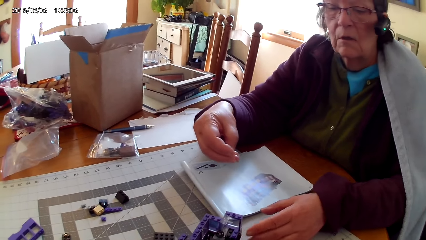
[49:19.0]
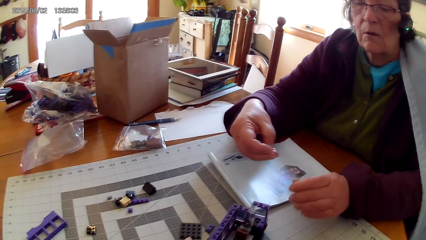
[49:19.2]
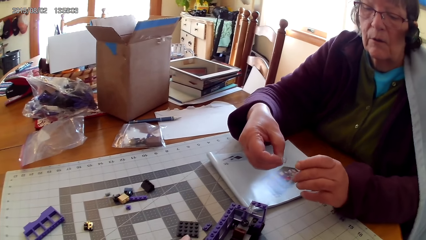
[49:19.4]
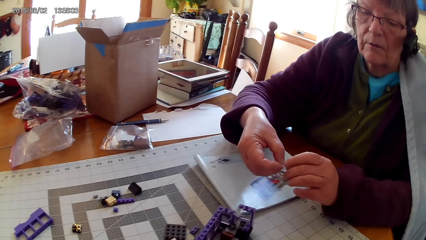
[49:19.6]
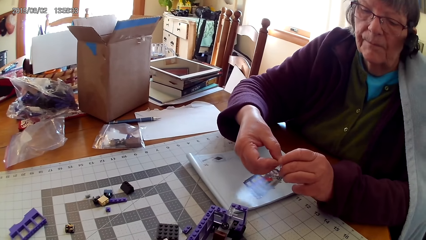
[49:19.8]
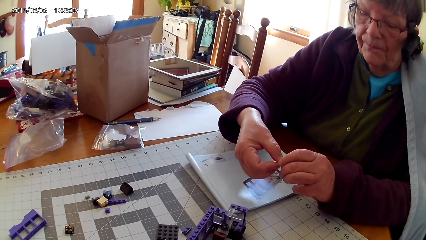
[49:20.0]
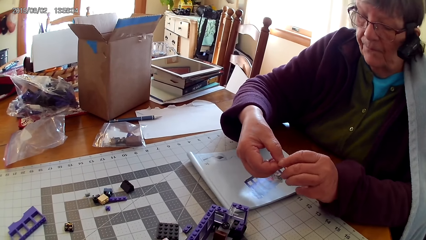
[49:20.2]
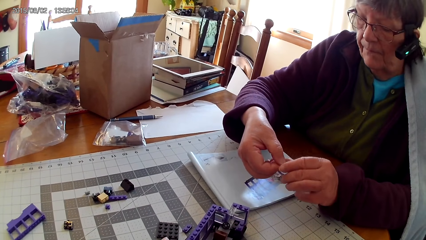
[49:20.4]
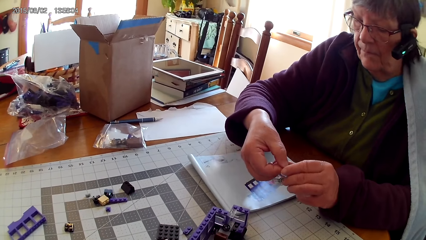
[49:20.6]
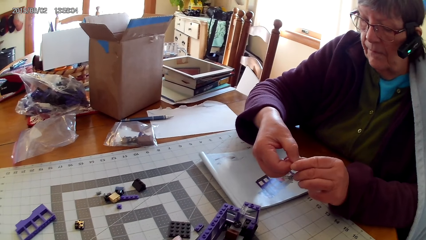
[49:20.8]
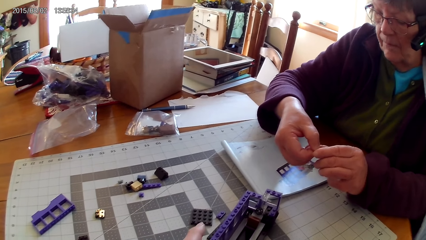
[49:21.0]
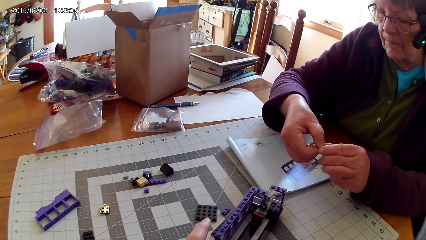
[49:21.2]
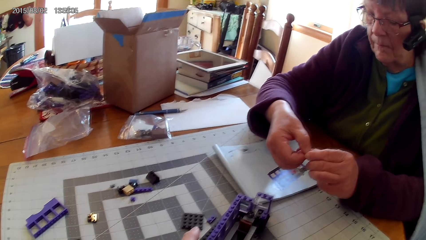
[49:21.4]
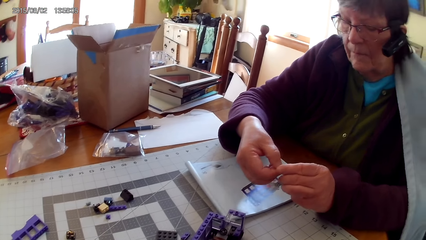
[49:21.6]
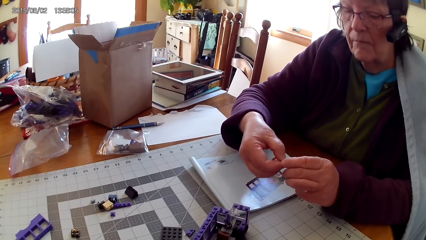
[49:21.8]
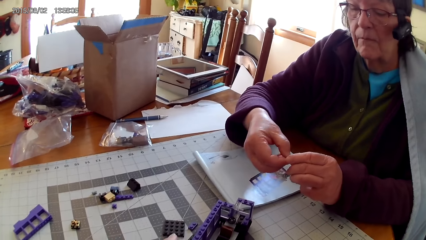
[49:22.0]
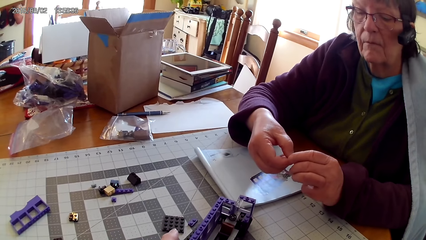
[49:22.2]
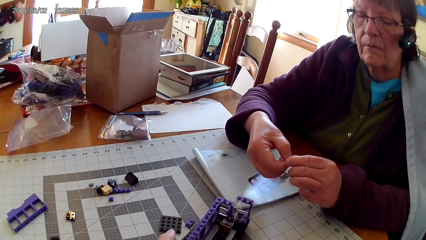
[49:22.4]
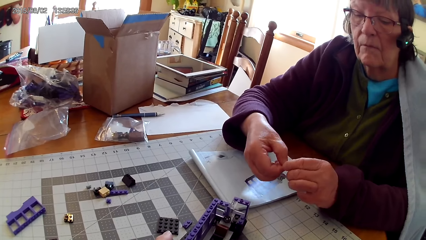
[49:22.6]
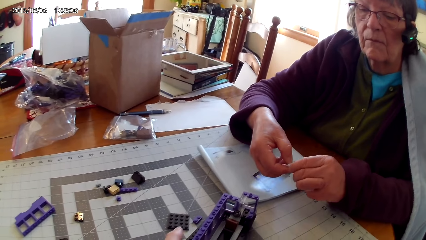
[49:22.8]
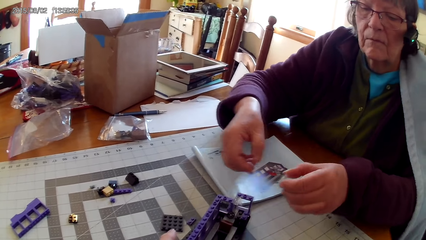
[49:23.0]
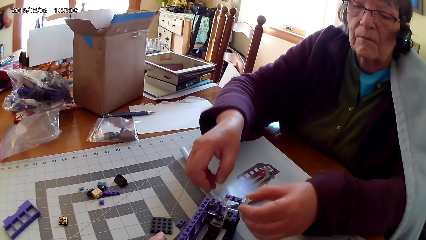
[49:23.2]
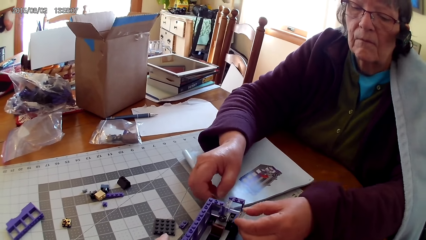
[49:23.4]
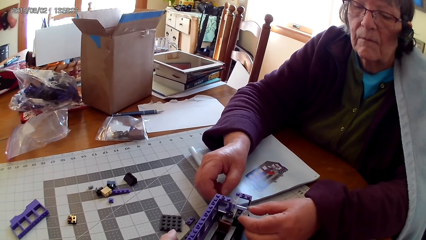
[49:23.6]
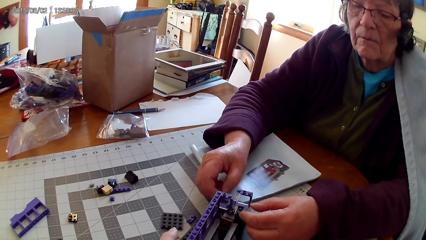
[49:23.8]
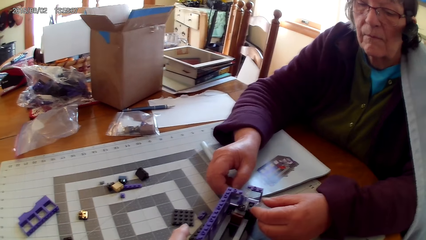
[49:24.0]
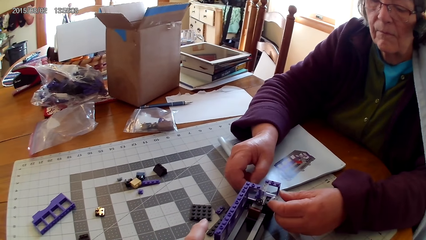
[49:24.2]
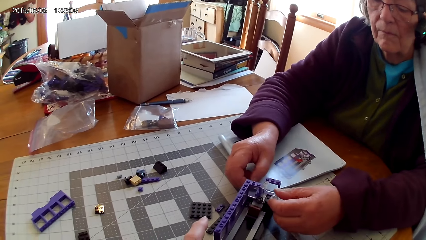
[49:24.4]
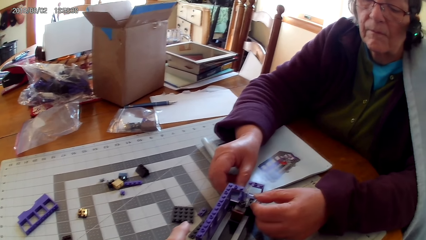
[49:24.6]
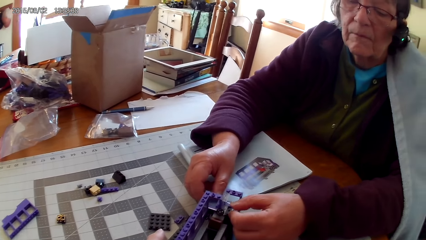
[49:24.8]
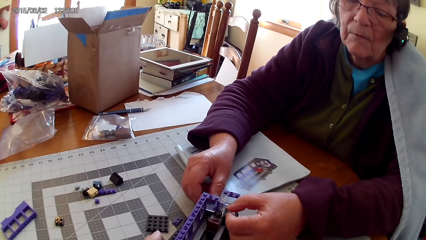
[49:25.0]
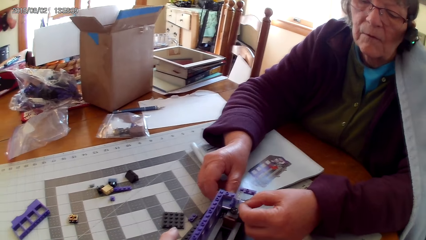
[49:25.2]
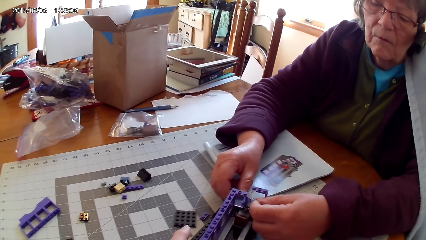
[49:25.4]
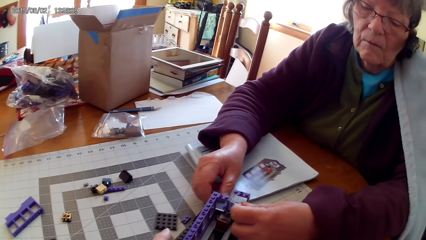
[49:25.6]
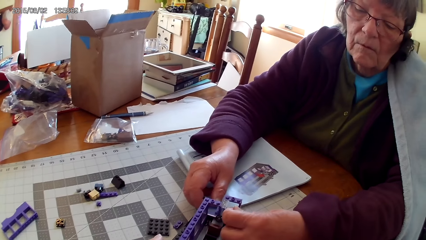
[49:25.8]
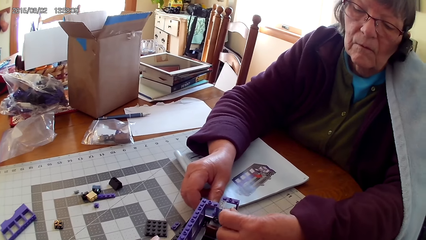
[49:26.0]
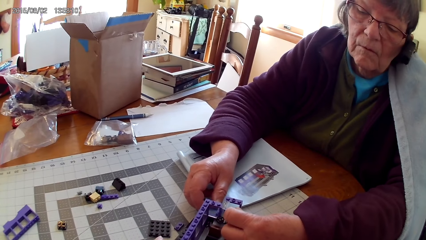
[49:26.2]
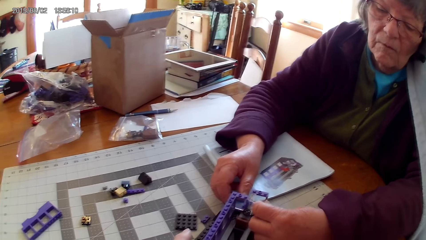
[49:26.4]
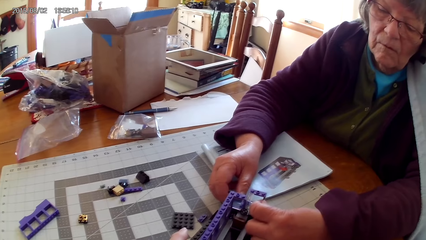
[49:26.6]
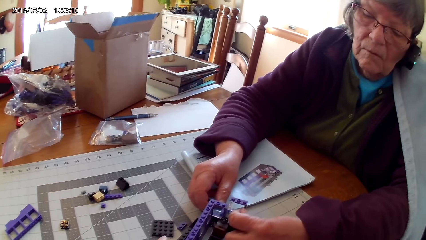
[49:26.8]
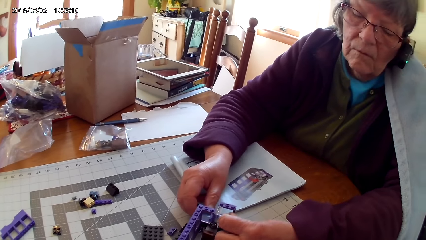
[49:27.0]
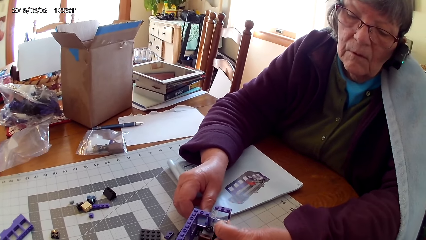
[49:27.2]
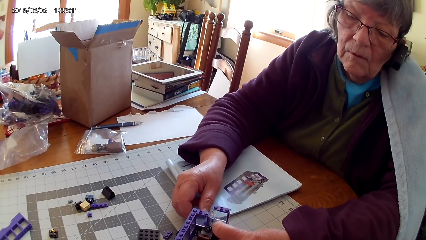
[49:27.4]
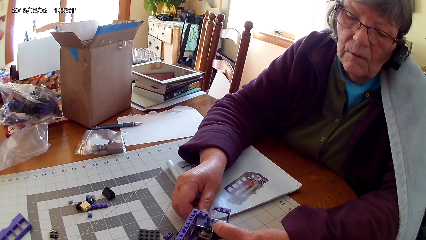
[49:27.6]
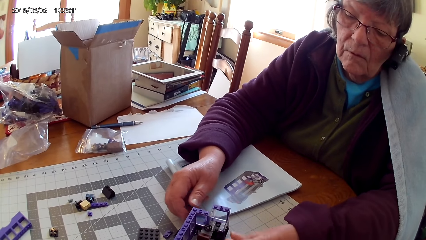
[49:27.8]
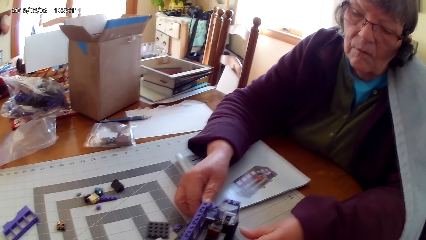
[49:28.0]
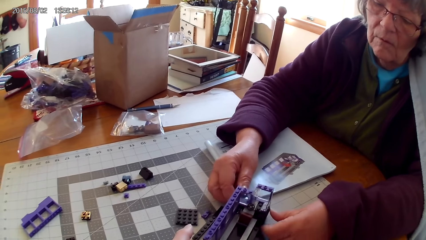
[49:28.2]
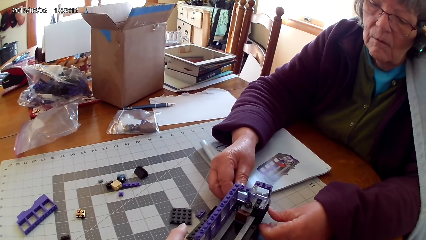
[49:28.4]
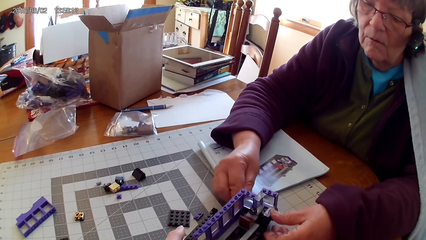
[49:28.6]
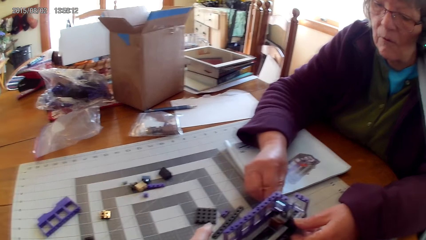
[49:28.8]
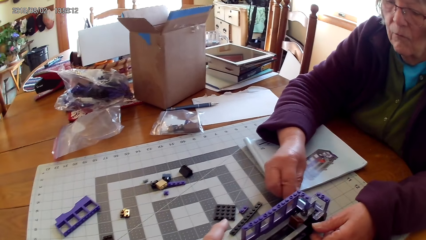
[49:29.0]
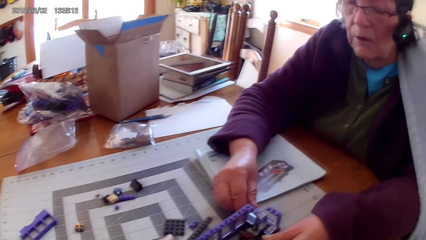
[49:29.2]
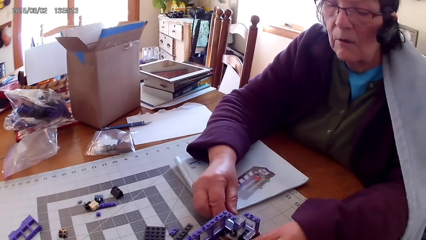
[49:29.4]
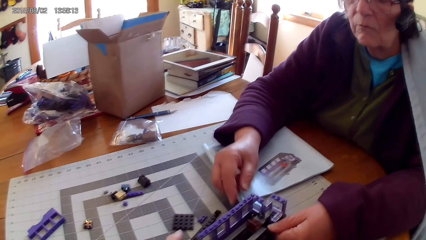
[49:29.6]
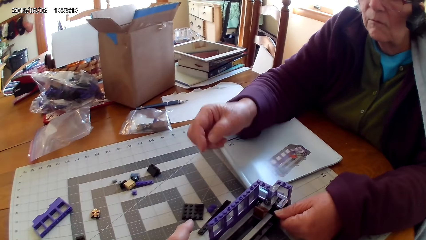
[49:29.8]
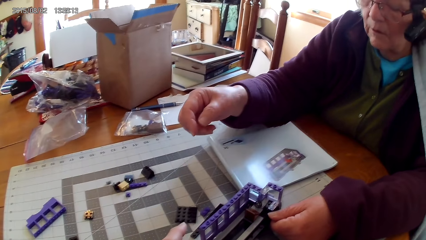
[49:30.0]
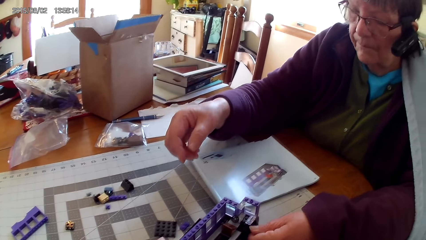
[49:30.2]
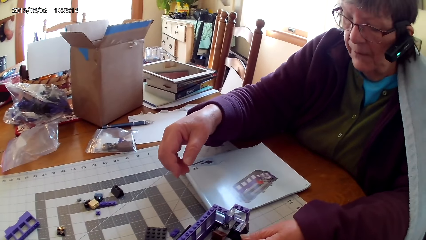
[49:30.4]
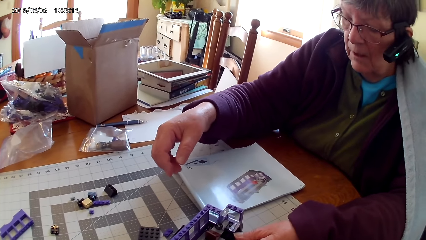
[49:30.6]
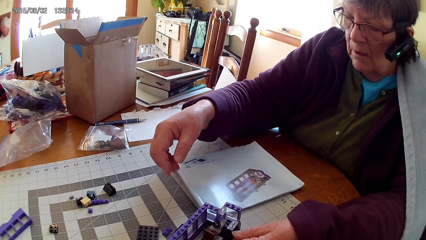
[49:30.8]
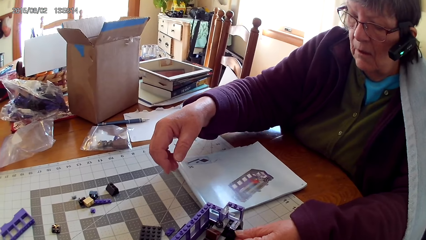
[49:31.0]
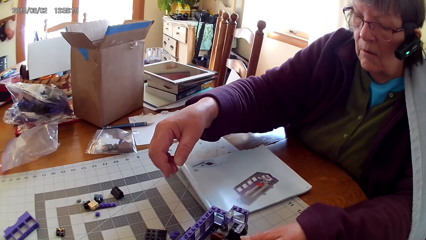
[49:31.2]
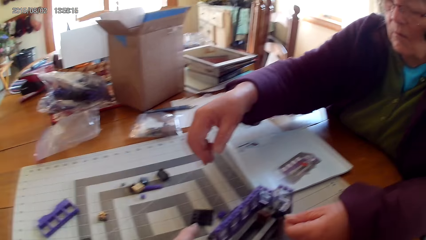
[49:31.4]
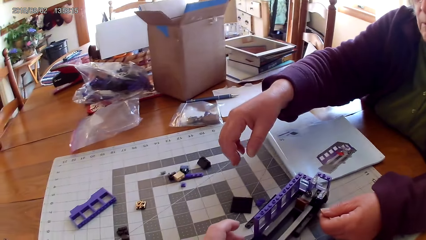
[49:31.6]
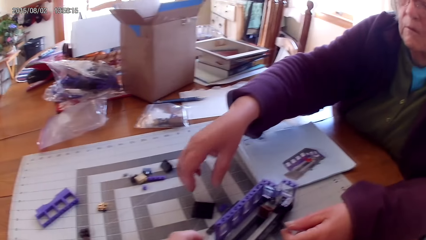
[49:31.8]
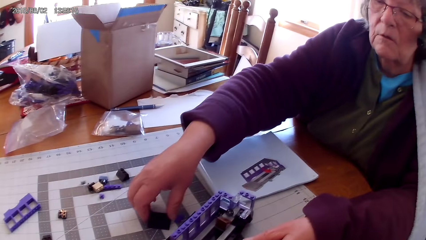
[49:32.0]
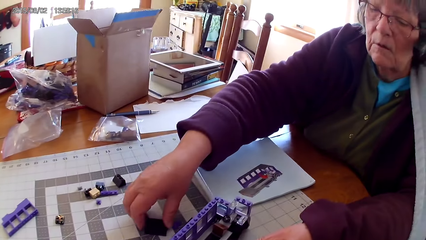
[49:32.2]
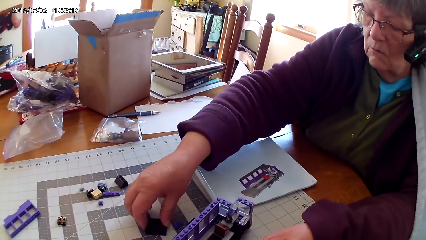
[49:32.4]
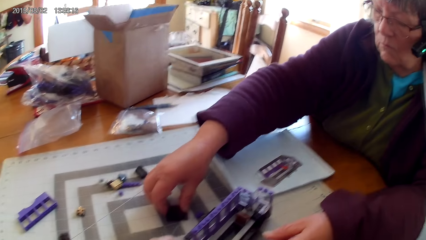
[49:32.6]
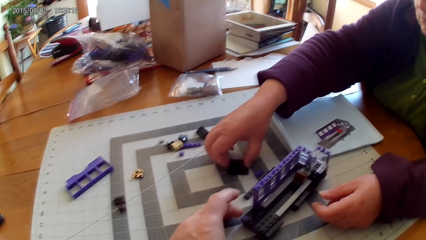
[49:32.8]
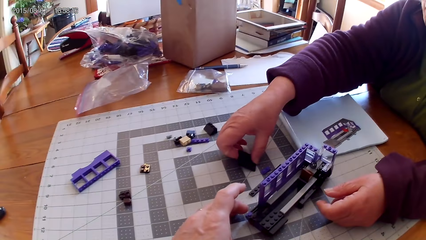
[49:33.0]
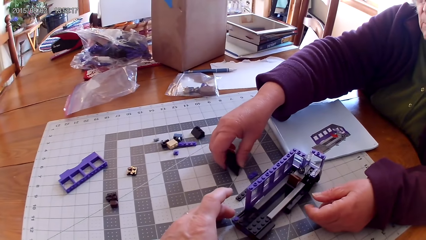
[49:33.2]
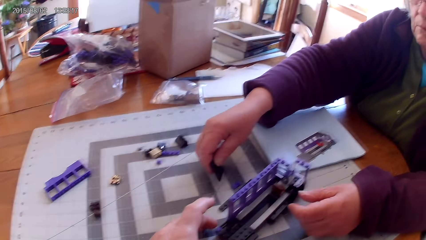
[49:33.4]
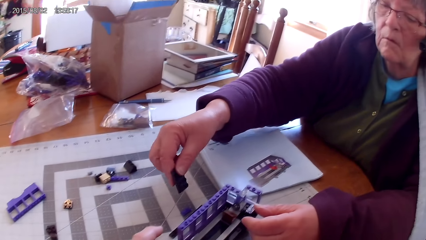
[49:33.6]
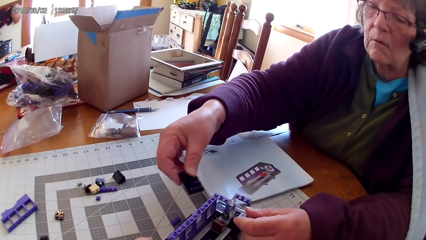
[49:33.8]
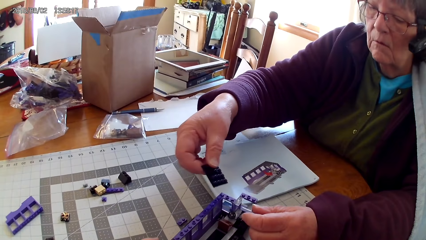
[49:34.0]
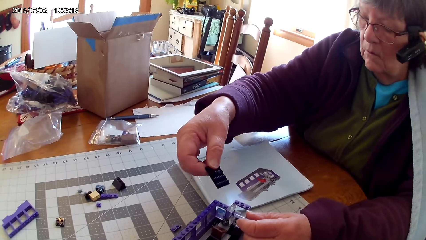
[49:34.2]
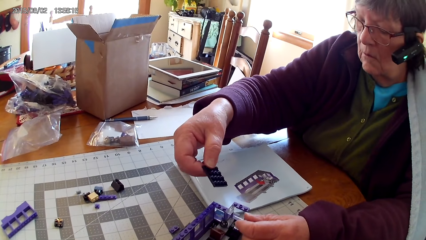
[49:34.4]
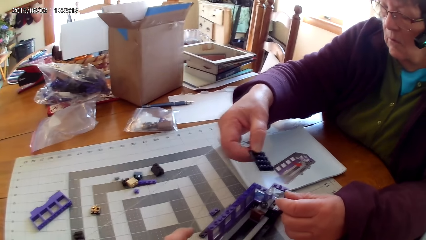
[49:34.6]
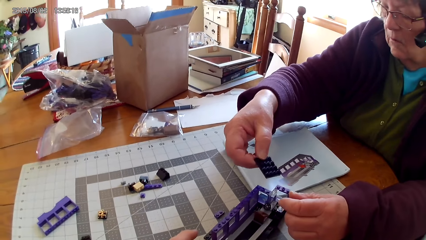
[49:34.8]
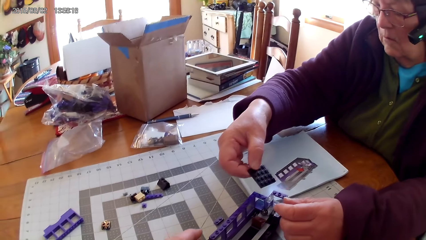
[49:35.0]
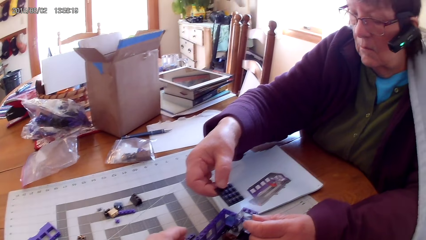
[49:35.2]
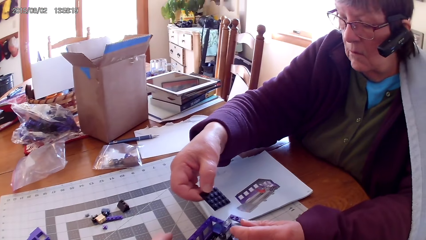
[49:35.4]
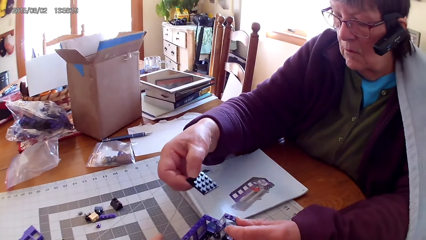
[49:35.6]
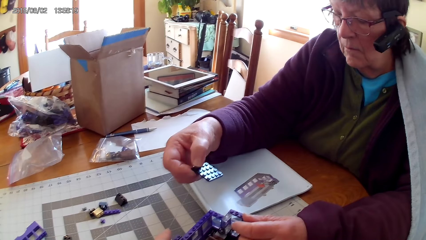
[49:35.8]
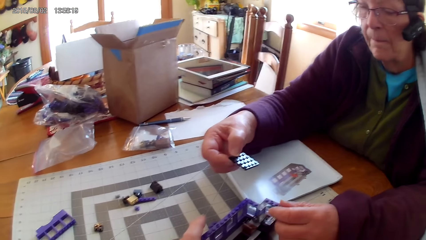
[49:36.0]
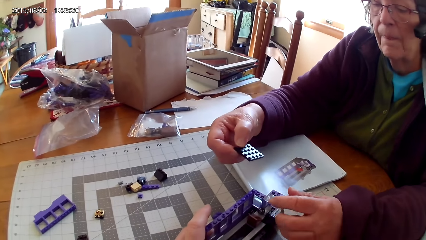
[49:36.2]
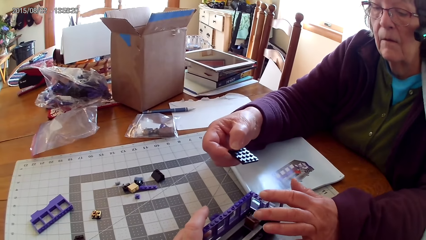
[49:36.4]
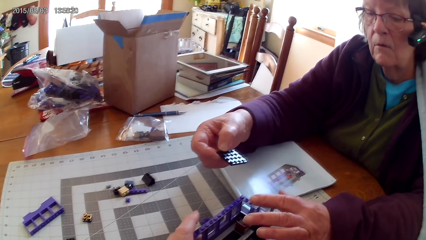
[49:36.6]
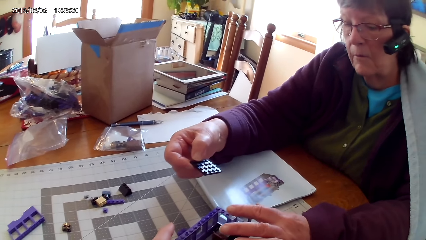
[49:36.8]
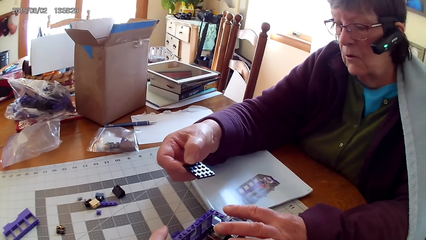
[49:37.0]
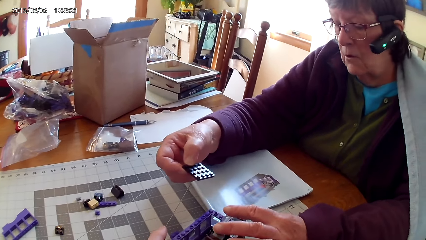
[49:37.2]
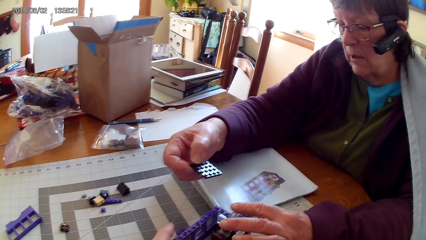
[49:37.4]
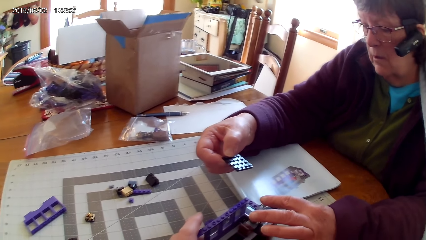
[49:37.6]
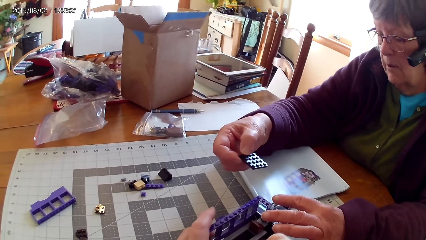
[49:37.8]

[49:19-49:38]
The lady holds the lego piece. The lady fixes a plastic interlocking block on the interlocking toy. The lady picks a plastic interlocking block on the table. The lady looks at the drawings on the book. The lady holds the lego piece.
